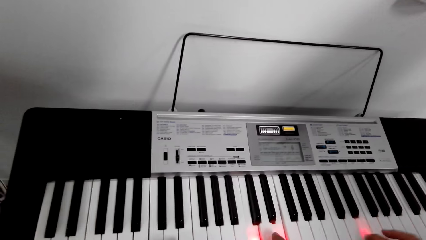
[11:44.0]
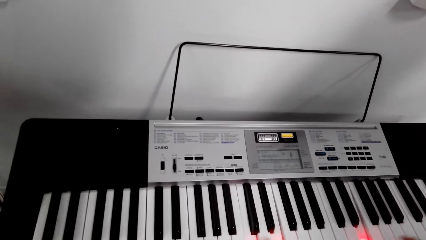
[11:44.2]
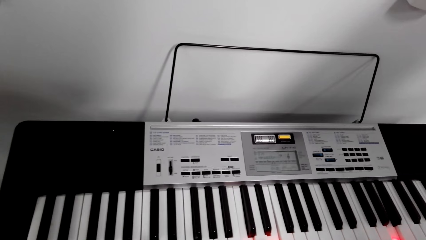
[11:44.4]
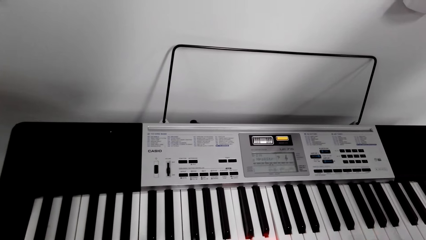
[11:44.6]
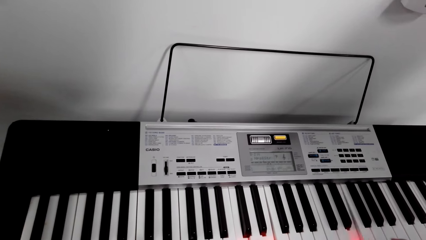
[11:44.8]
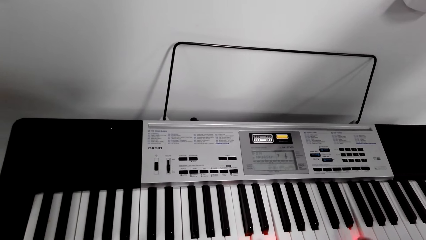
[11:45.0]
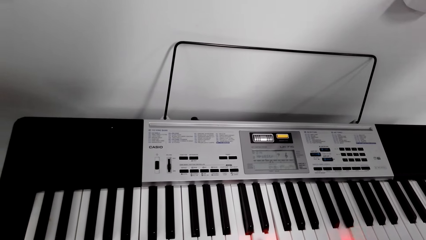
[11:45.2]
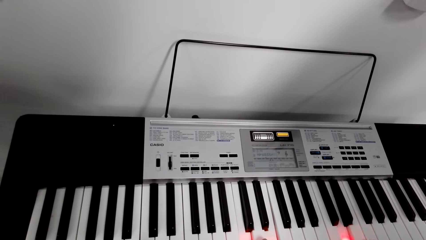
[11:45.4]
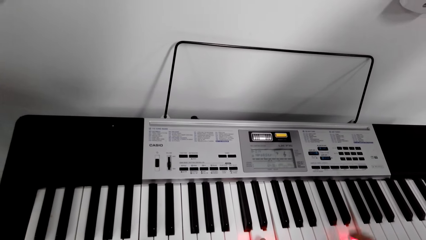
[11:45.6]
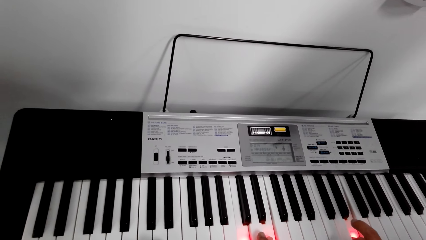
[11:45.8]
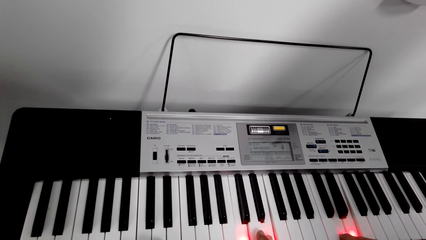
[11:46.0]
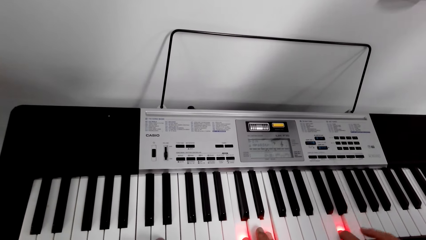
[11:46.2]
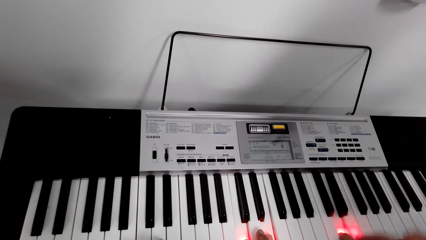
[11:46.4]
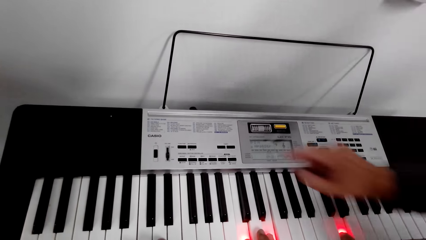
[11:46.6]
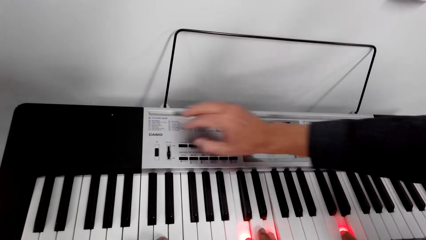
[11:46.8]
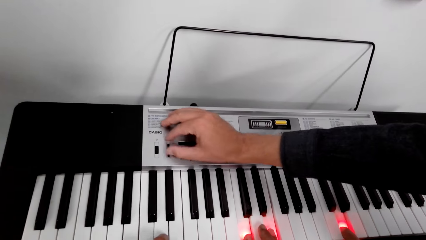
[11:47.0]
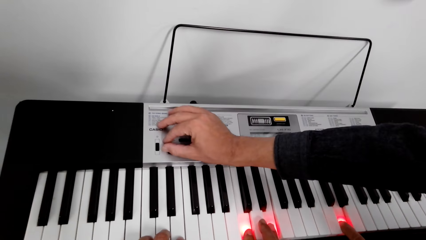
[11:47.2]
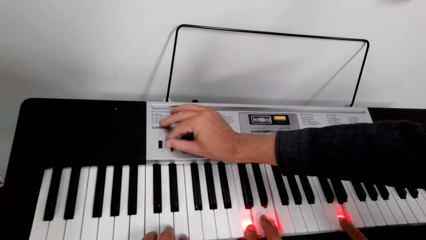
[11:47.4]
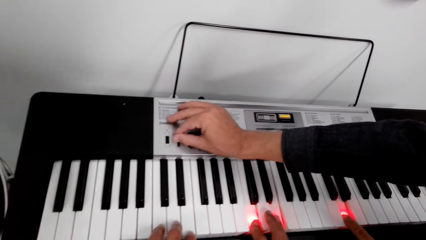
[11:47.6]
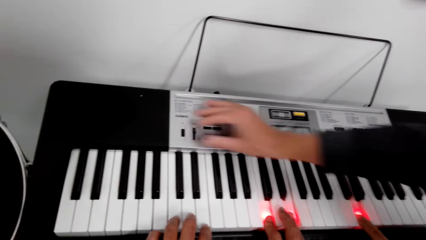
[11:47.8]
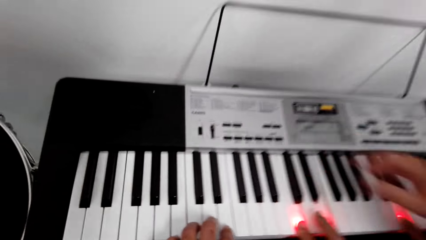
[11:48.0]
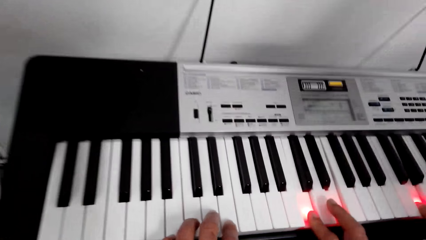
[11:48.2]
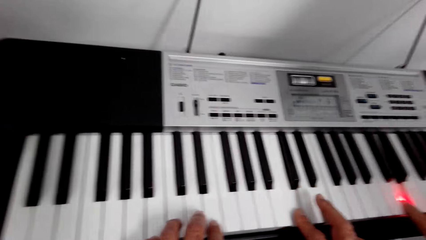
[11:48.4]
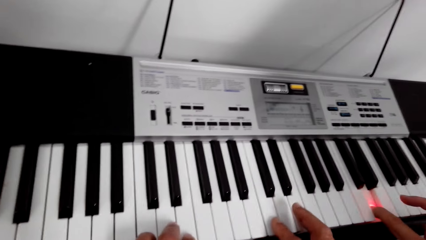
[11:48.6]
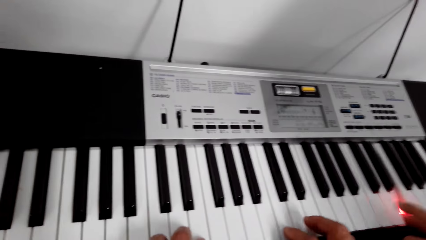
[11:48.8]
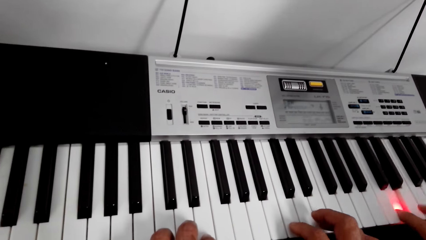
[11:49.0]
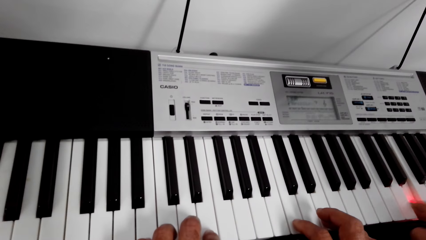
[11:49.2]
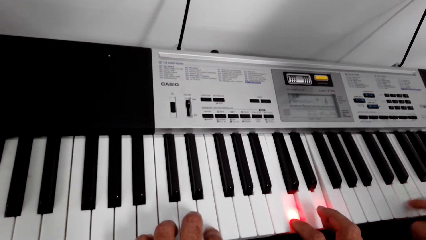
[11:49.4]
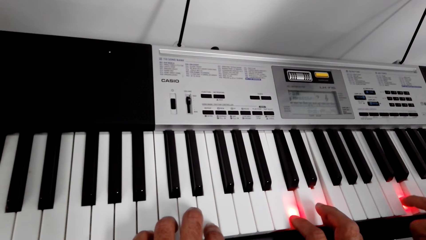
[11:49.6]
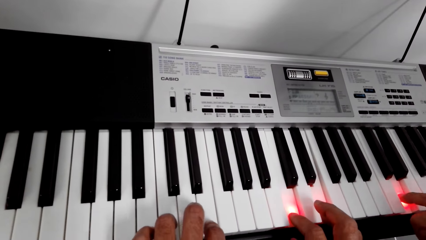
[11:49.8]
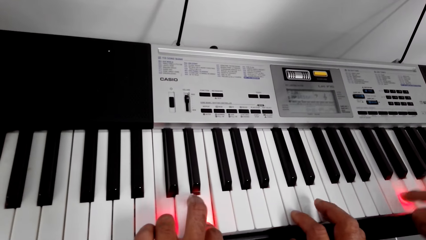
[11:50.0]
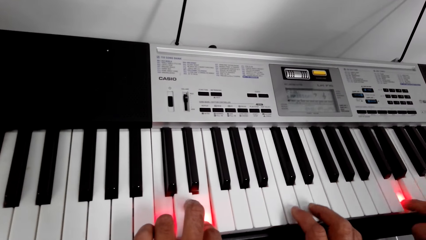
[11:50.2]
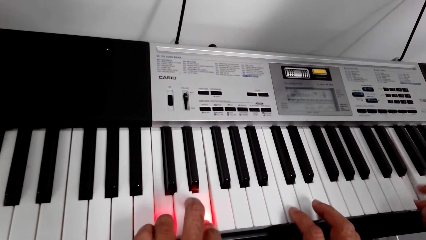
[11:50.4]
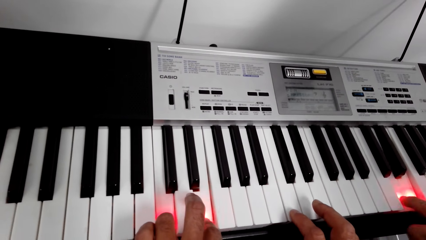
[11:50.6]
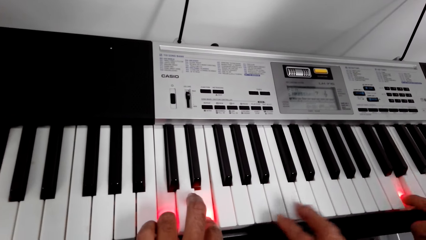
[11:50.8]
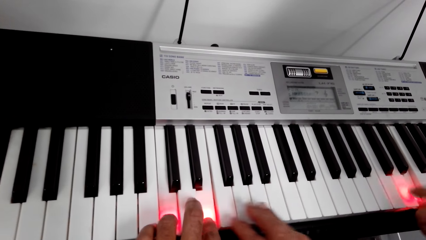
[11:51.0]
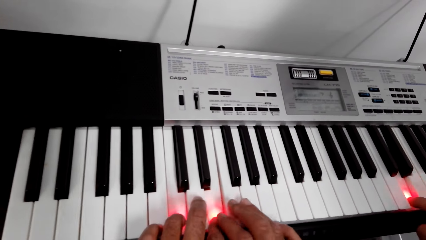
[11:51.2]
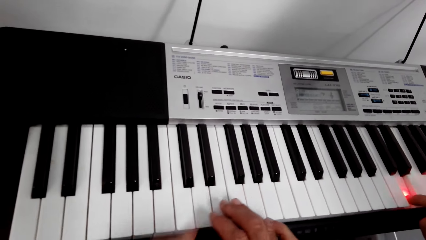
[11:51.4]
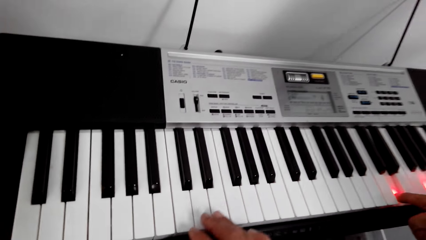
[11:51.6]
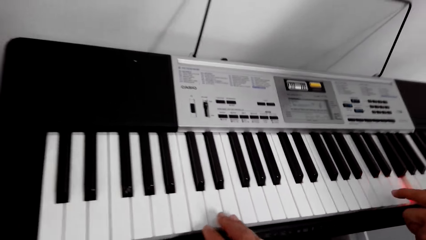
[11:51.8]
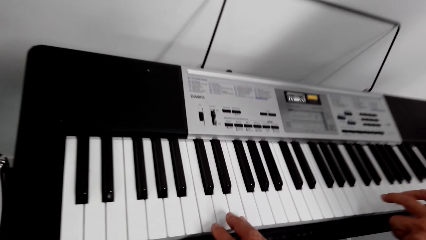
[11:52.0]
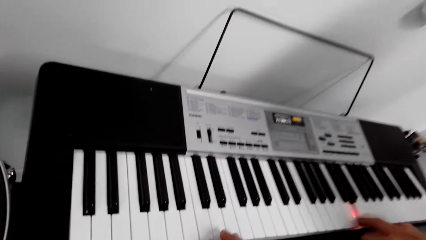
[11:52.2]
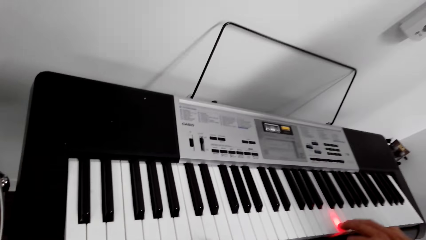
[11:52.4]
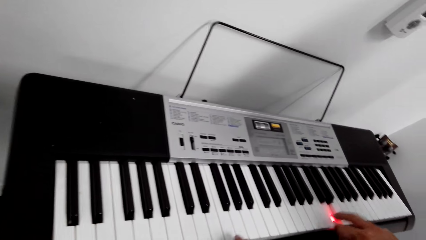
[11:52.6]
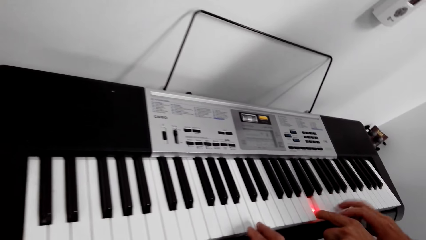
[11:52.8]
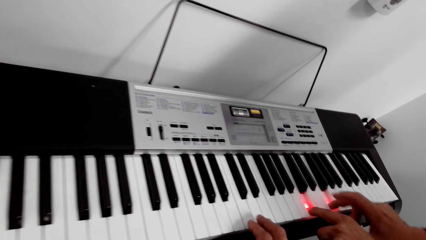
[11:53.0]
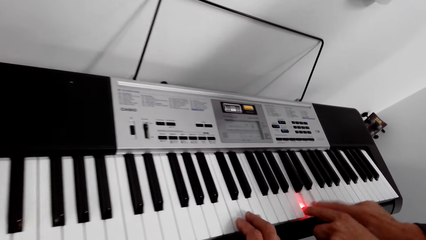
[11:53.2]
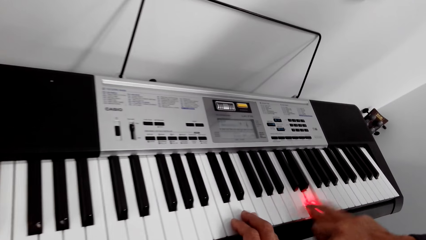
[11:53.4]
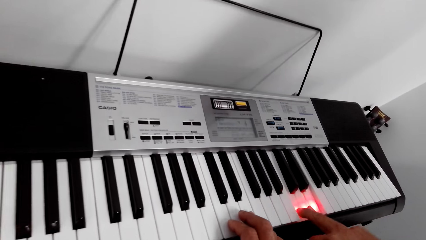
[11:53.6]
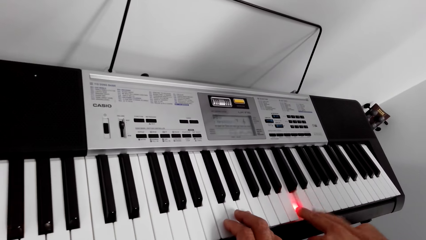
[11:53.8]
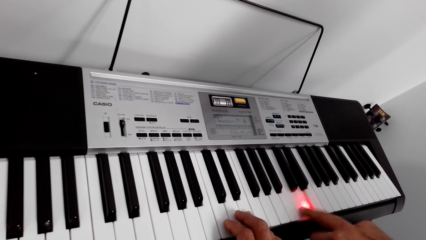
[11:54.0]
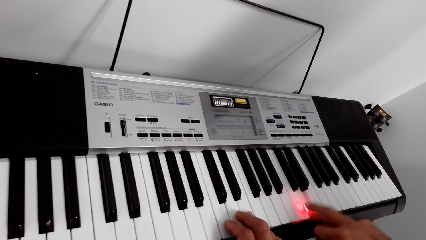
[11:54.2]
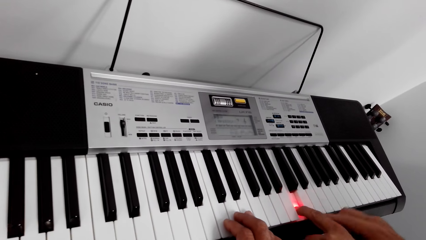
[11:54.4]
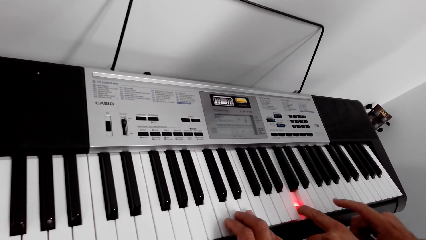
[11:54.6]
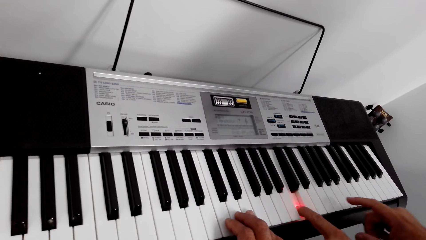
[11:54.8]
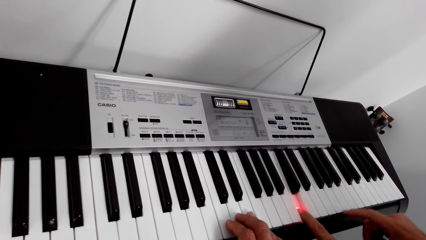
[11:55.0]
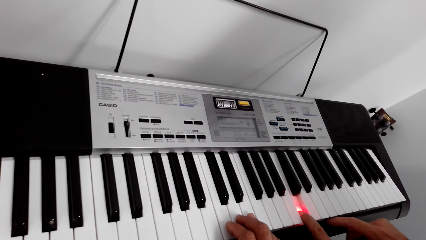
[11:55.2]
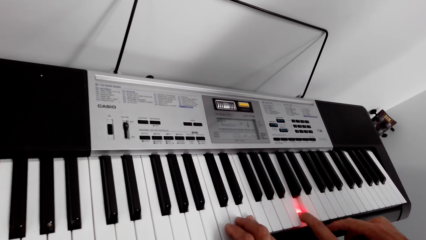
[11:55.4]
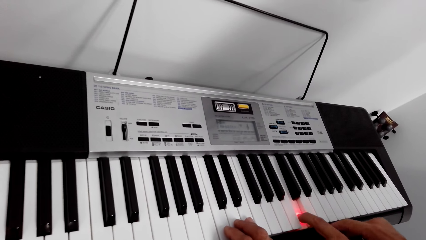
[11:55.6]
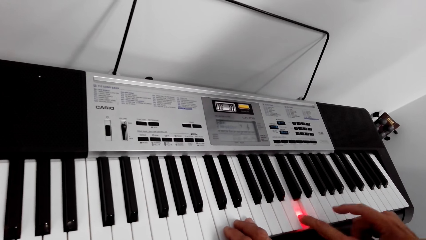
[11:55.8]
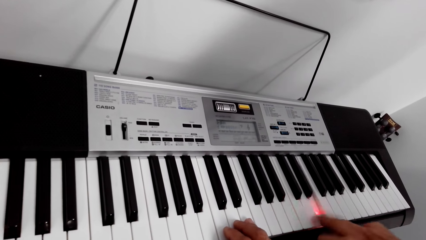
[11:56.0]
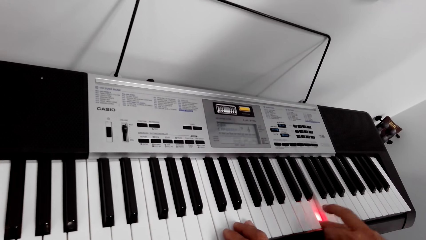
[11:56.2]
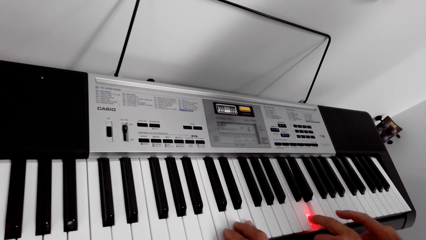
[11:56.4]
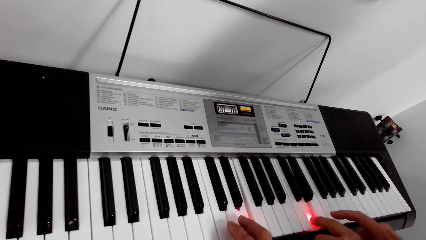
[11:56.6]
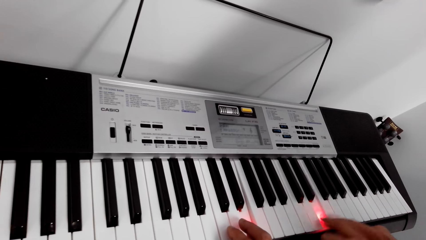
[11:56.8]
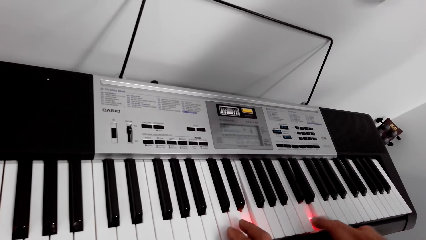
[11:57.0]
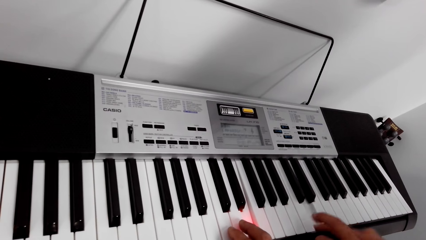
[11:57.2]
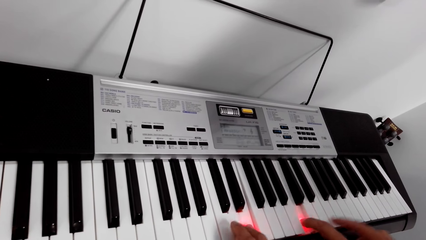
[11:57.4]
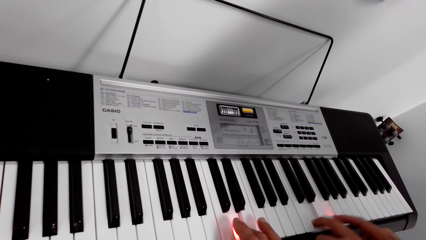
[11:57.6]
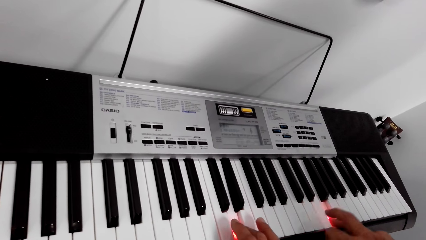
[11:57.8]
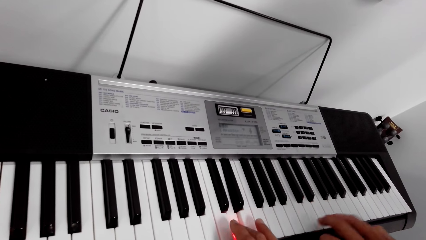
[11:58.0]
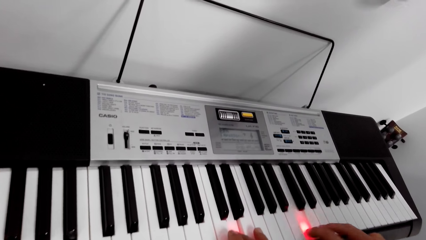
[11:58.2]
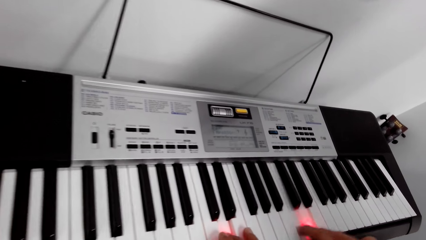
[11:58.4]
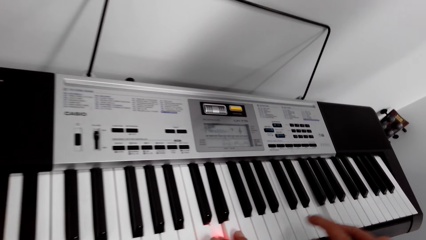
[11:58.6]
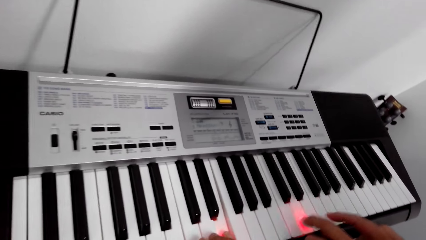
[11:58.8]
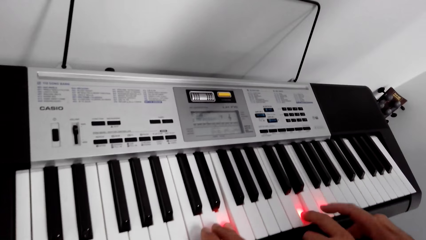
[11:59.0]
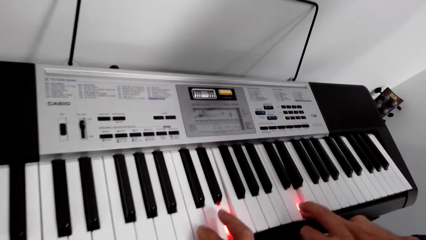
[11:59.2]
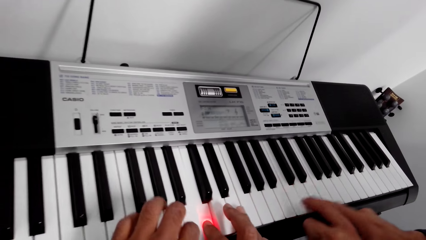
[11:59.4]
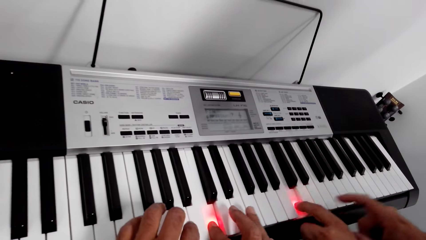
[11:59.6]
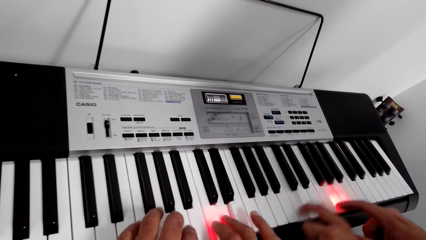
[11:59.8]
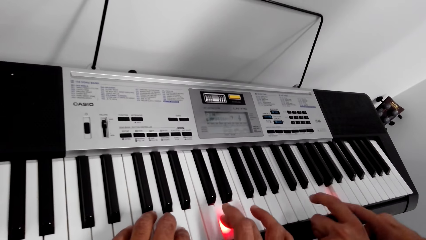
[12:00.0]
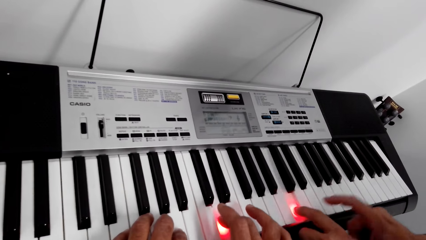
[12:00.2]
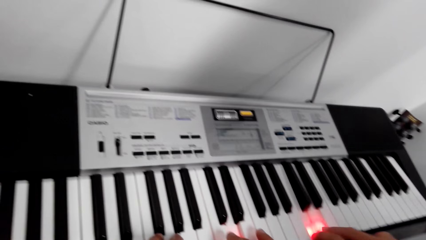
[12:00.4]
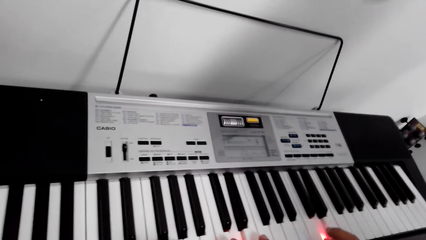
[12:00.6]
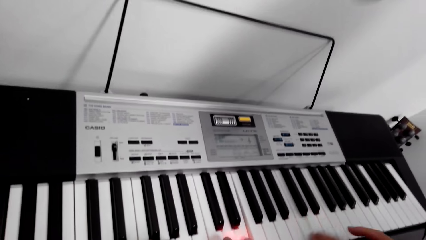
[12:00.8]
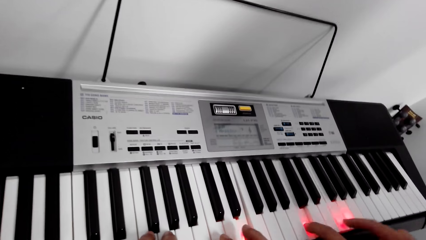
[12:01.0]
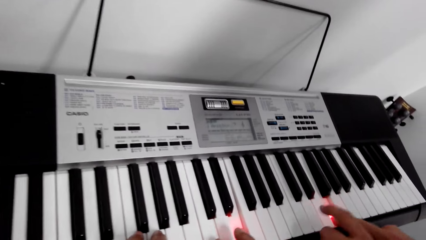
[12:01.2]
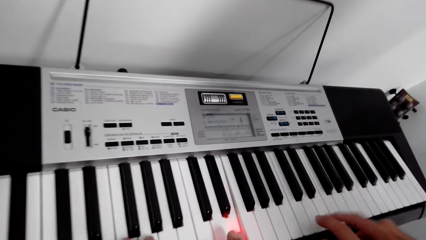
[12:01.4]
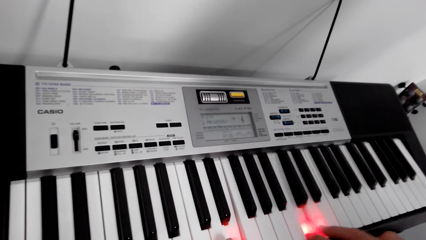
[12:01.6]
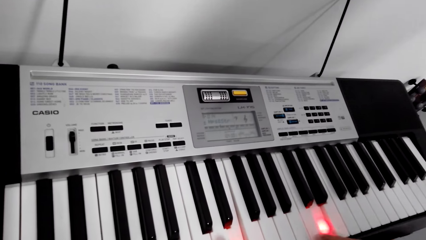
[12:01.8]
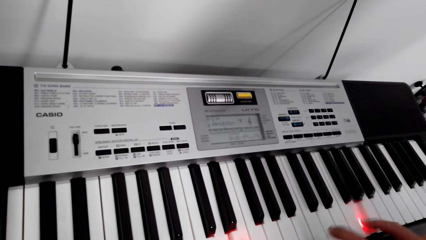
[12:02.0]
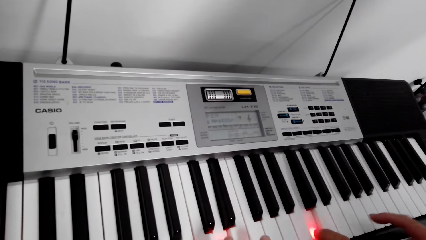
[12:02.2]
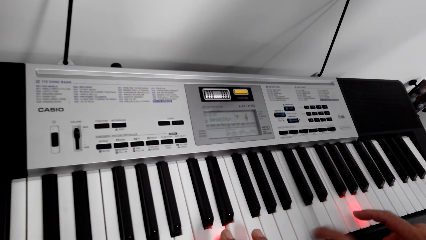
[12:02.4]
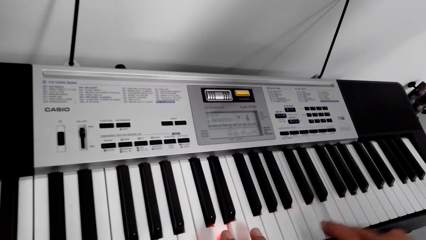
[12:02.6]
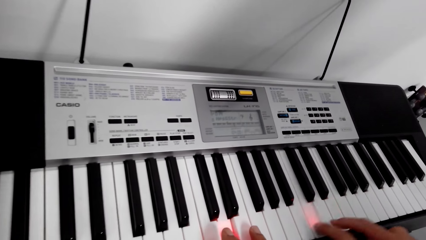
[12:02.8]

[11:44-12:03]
A man presses the tuning pin. He plays the piano.
